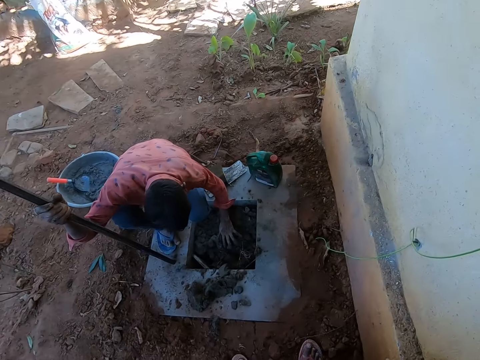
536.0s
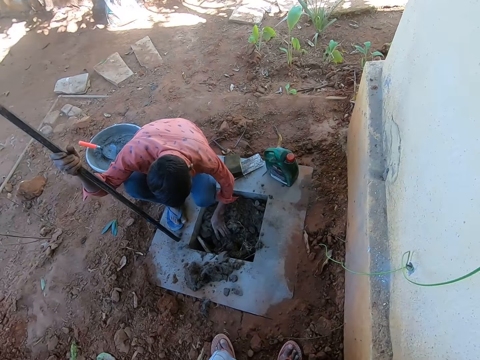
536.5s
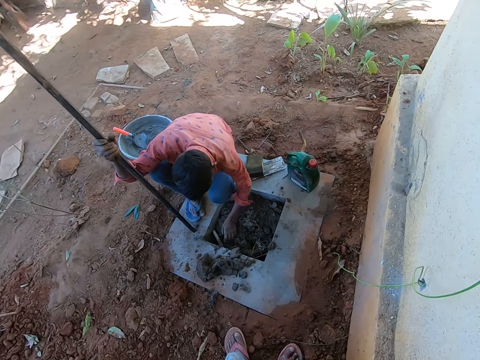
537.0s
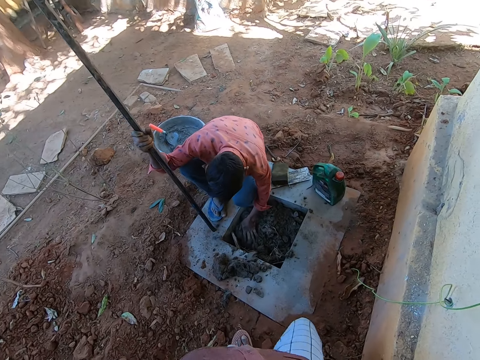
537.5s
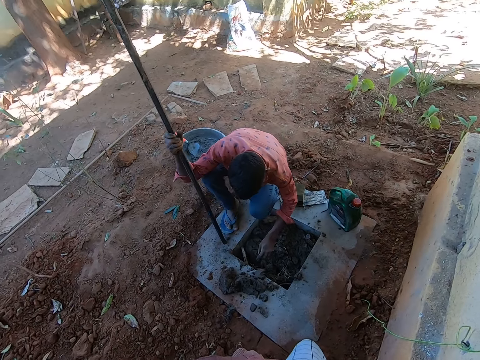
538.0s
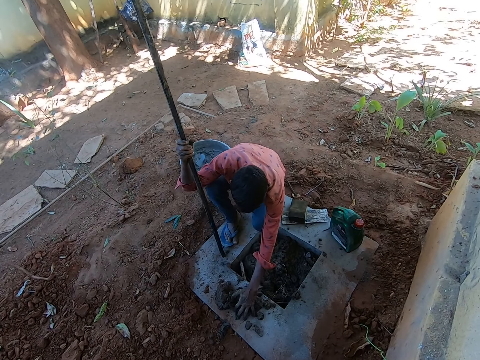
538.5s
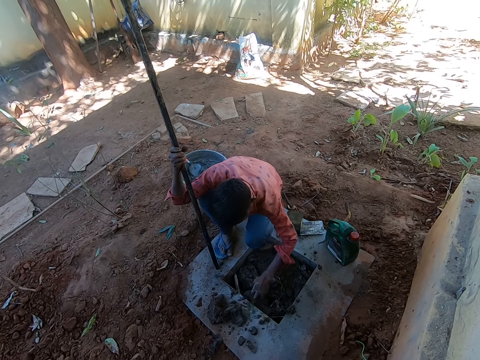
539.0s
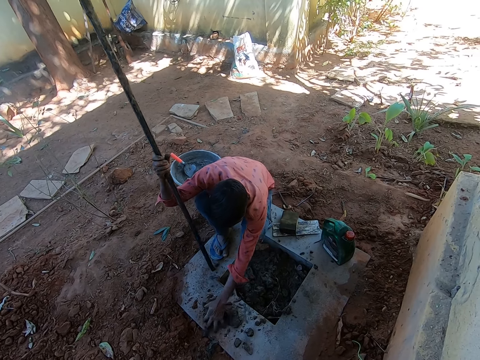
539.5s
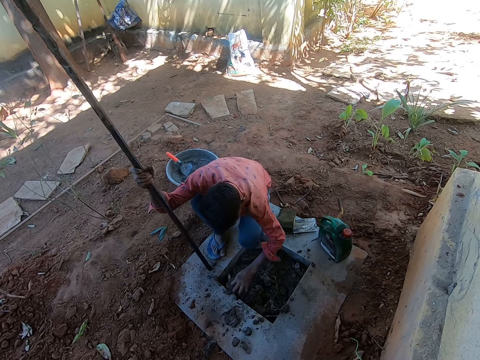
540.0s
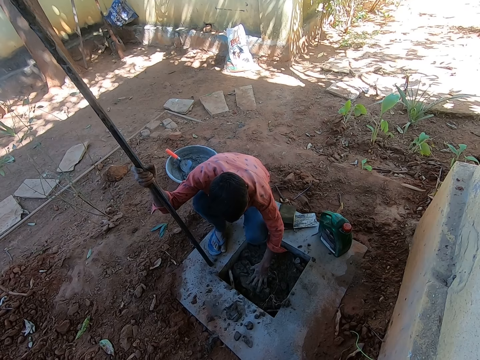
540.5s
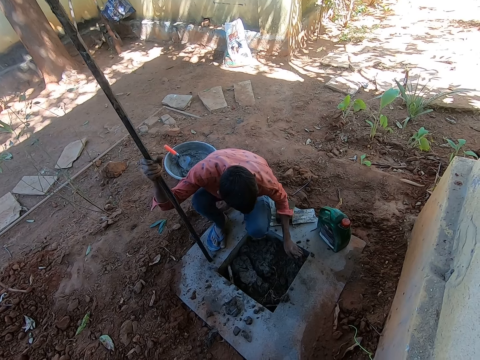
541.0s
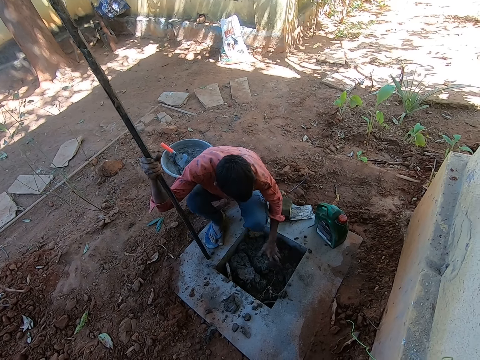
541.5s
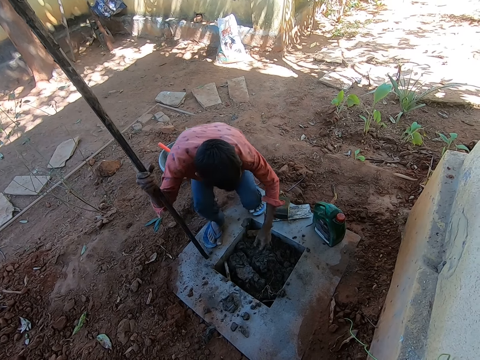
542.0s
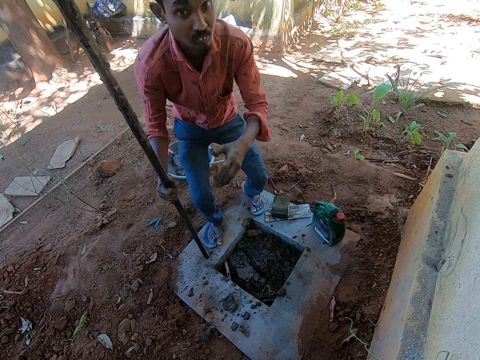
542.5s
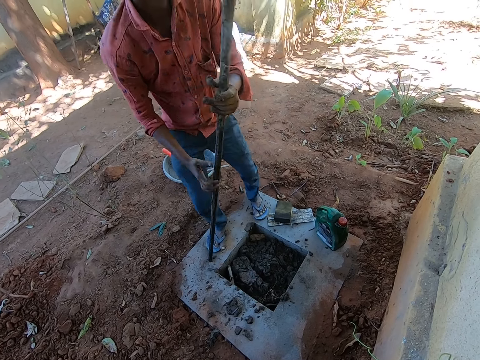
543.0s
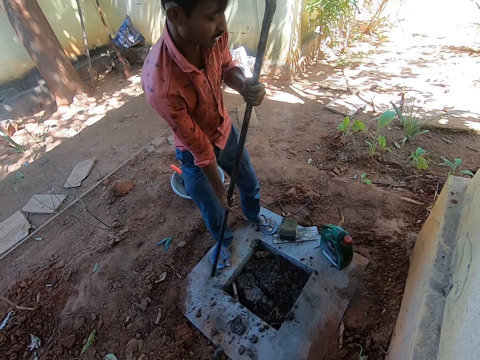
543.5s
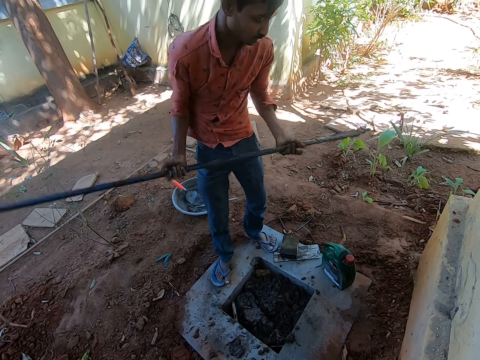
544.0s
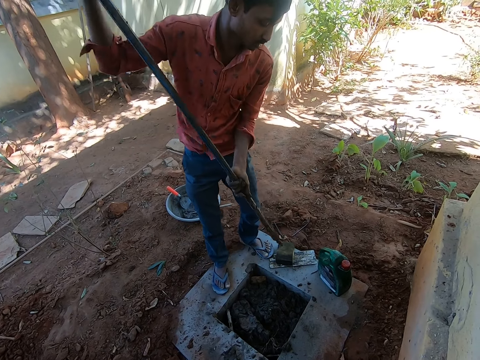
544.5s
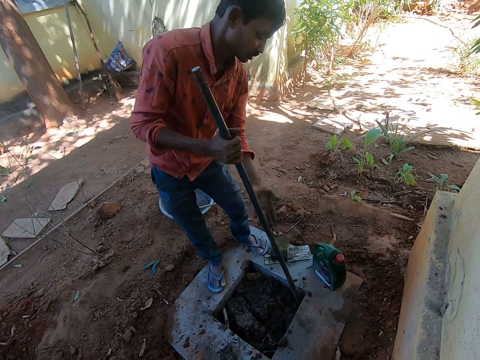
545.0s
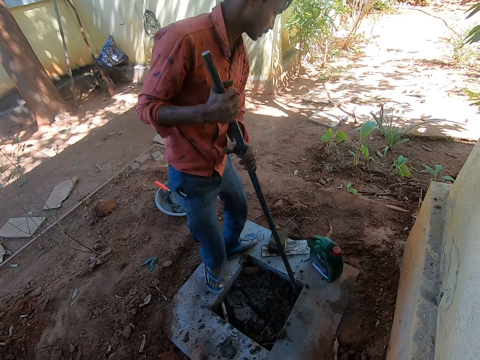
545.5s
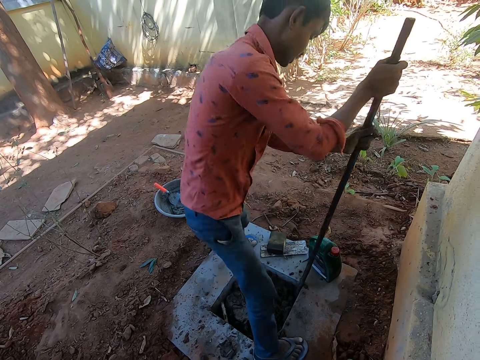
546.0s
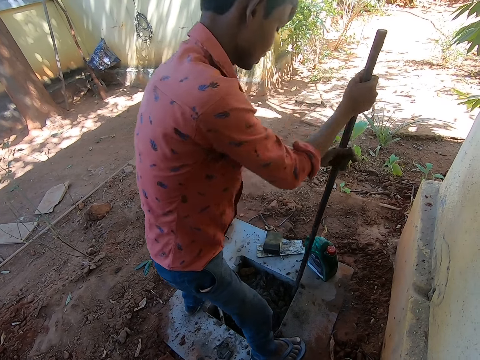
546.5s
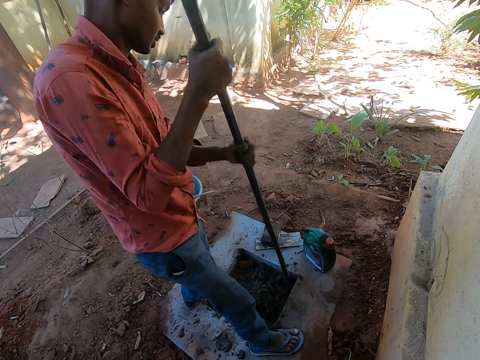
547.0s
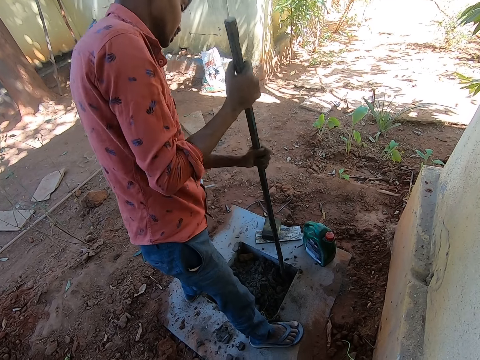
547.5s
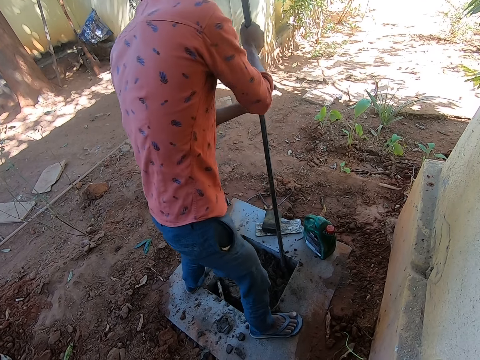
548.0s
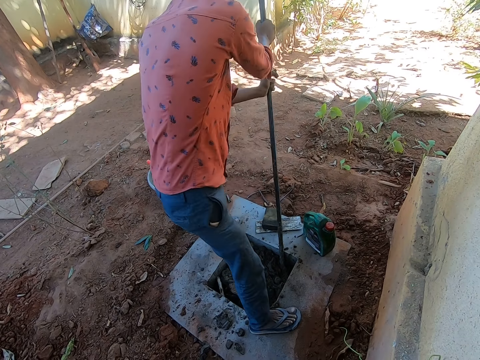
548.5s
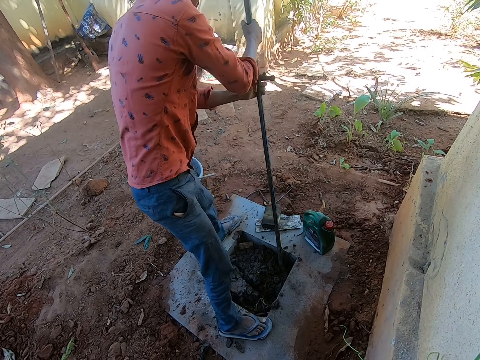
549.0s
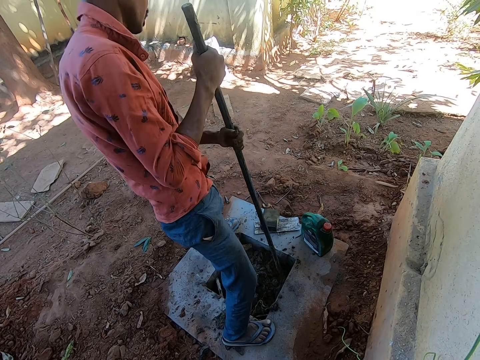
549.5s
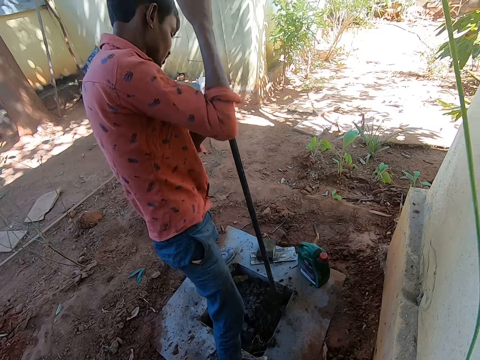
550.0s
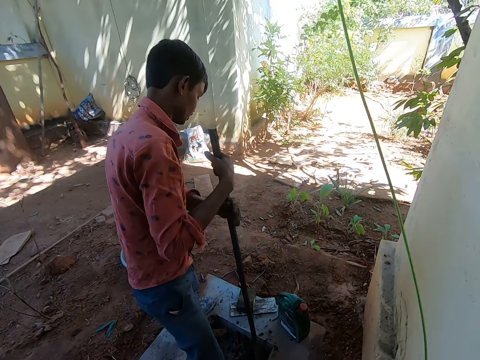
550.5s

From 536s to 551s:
A man turns the crowbar. The man moves the mortar in the hole.

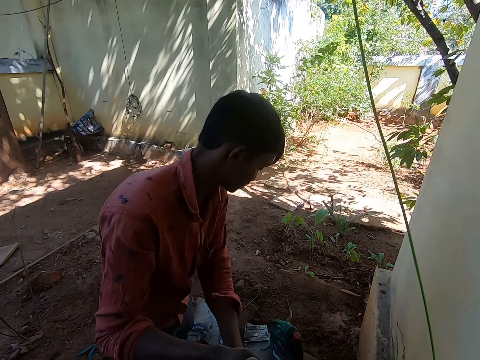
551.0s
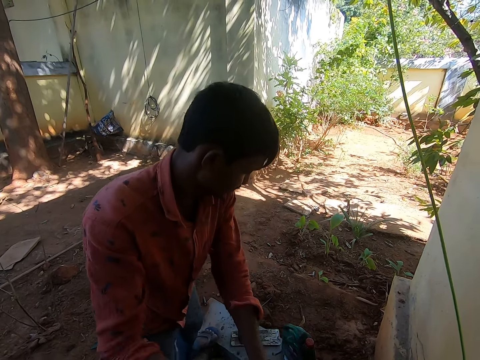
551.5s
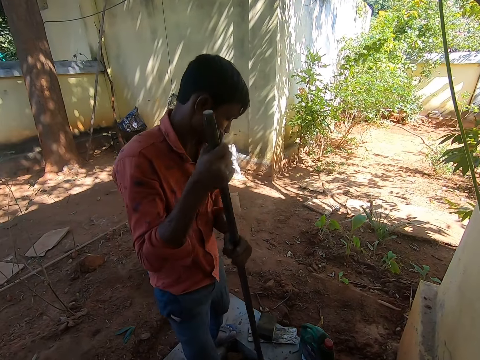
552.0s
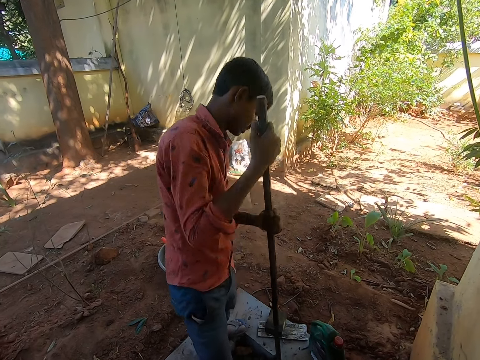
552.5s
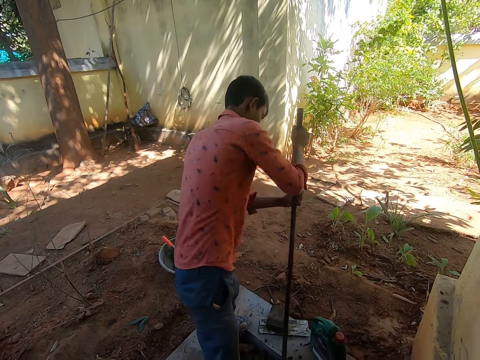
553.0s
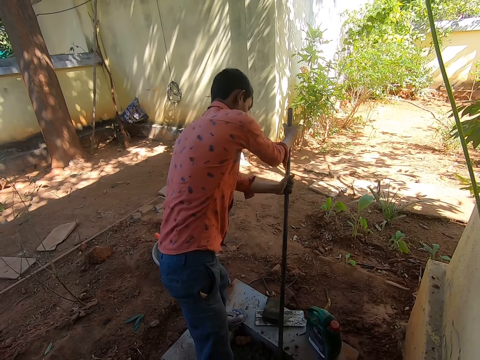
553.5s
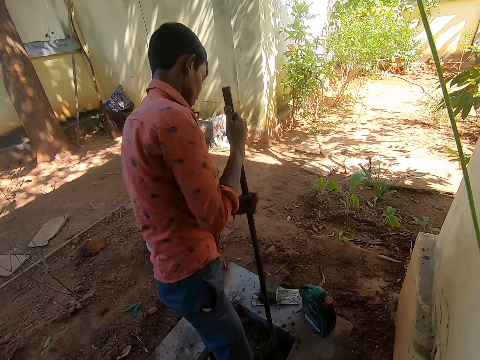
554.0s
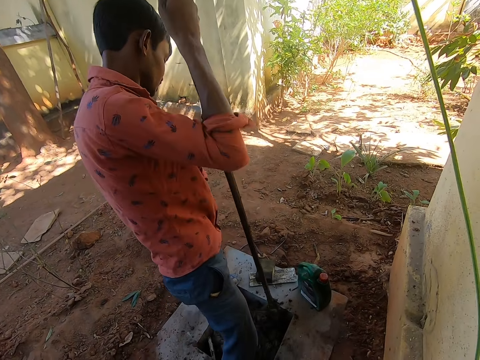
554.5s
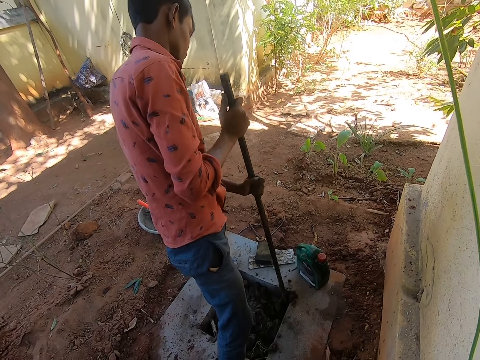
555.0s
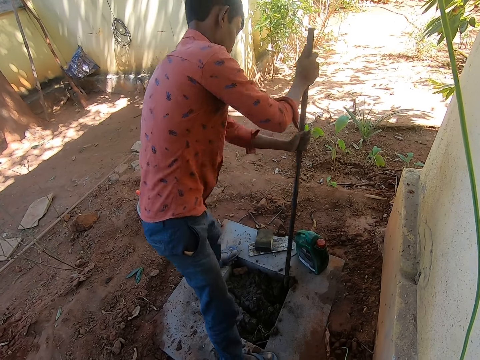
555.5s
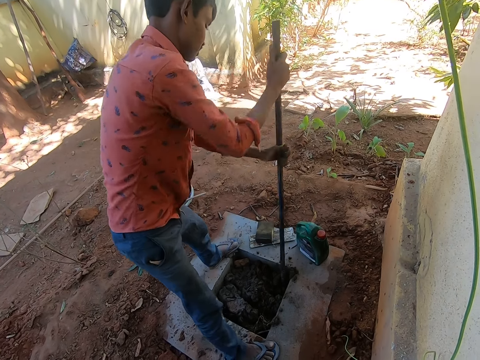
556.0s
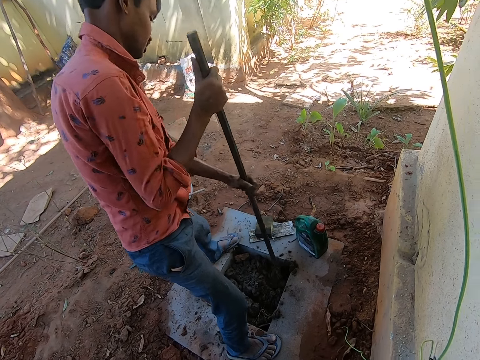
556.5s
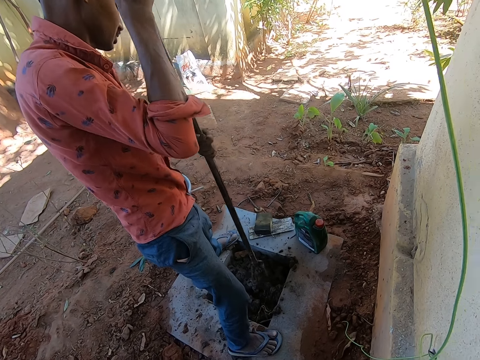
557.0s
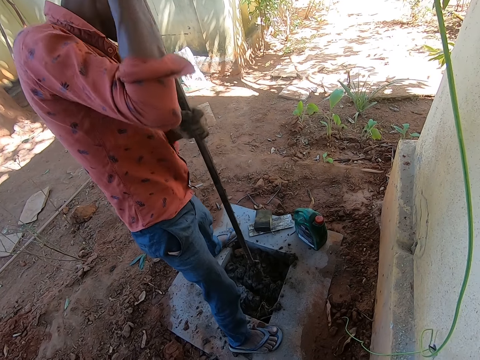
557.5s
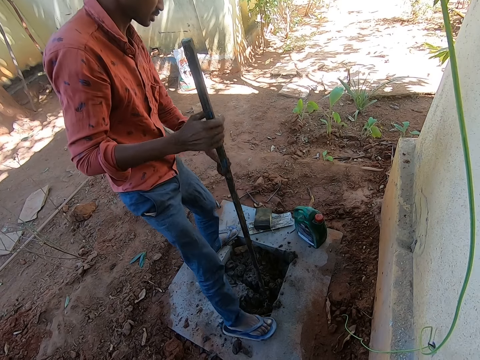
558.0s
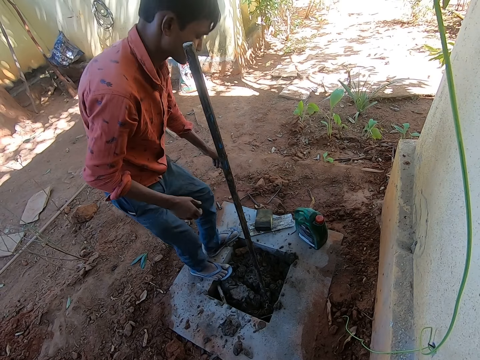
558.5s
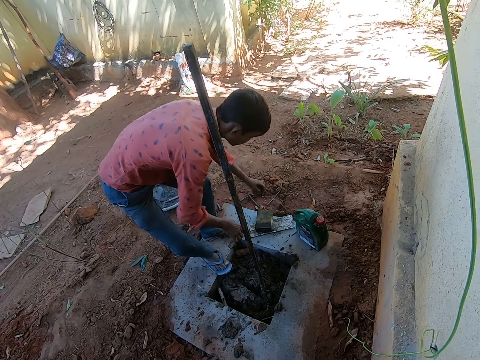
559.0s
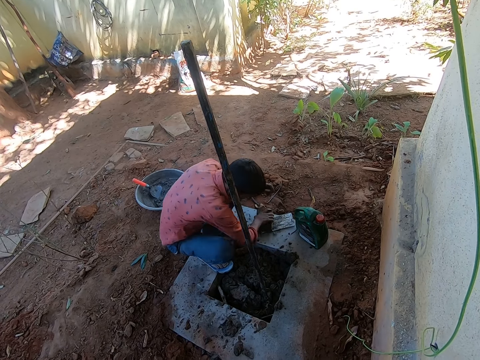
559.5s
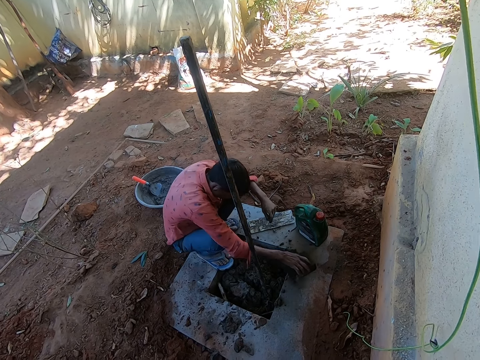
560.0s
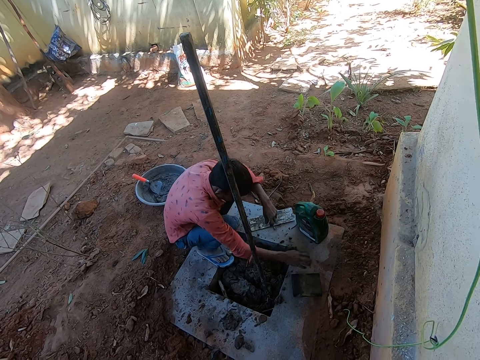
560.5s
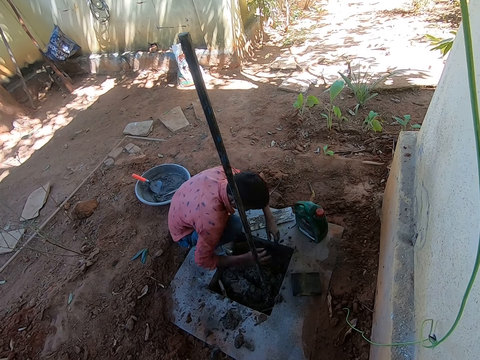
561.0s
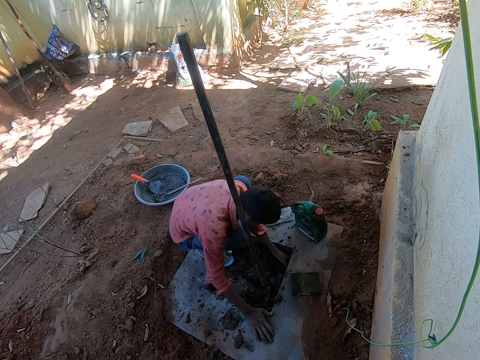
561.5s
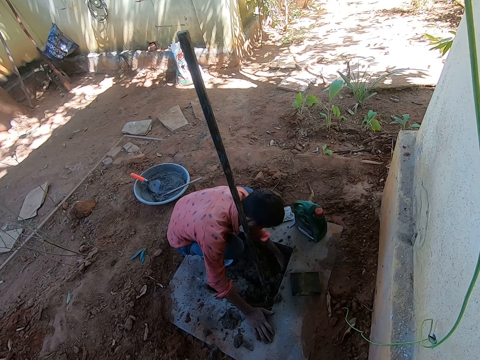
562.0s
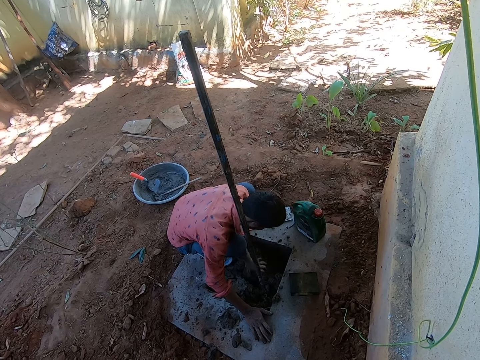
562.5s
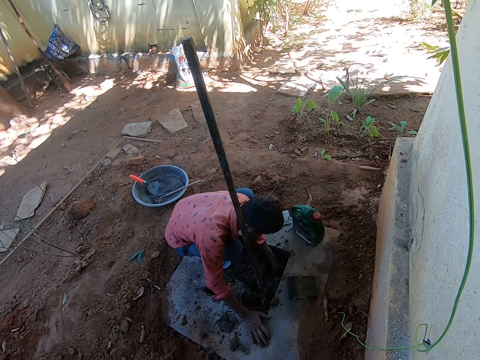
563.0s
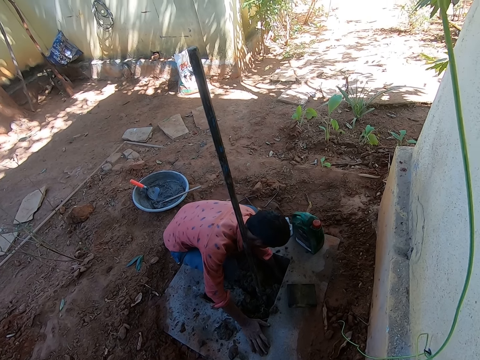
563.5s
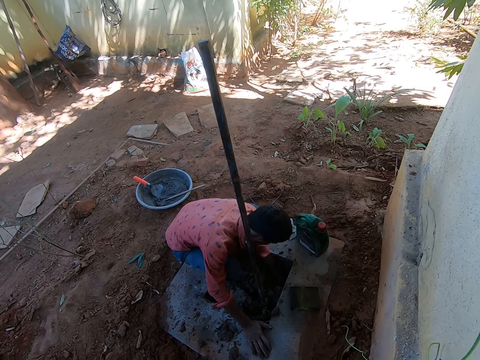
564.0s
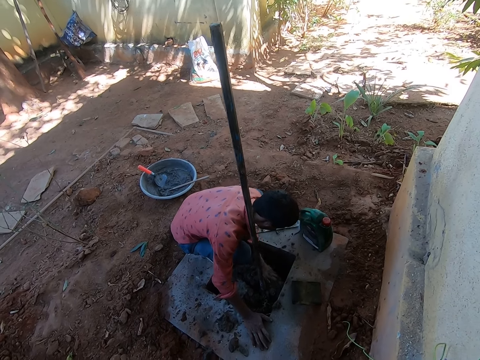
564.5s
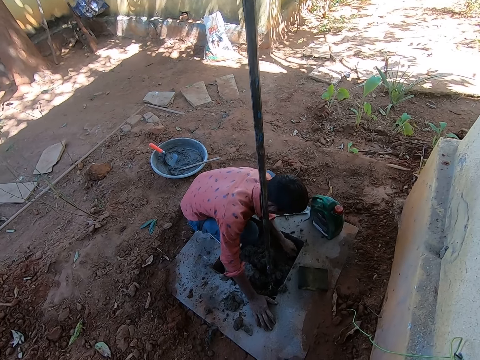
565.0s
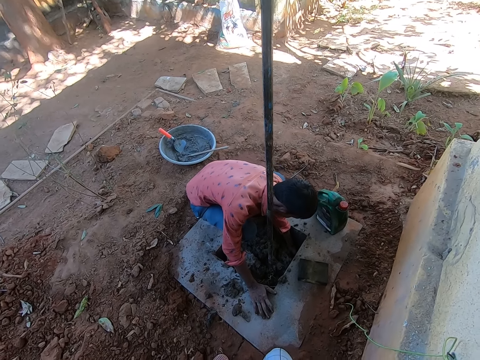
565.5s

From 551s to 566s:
A man bends down, places a crowbar in the manhole, picks up a piece of wood, moves something on the manhole, and places the piece of wood on the surface. The camera wearer pulls soil from the manhole. The man takes mud out of the hole. The camera wearer converses with the man.
